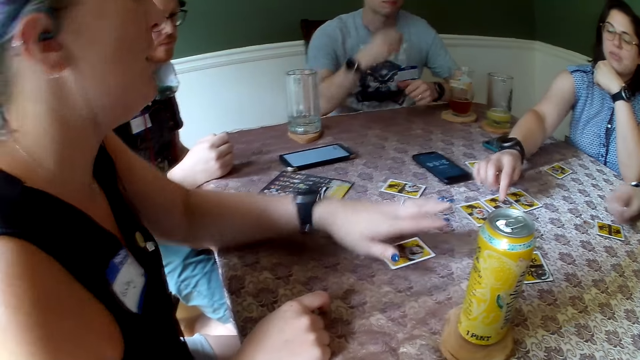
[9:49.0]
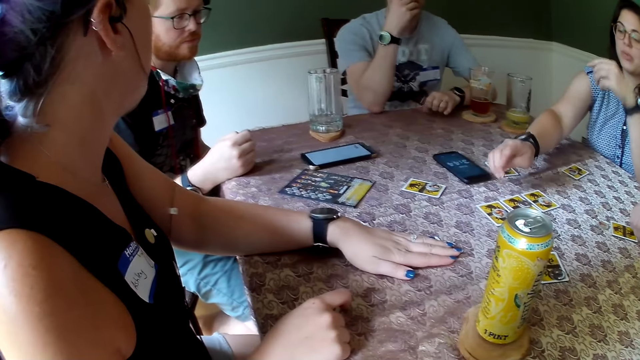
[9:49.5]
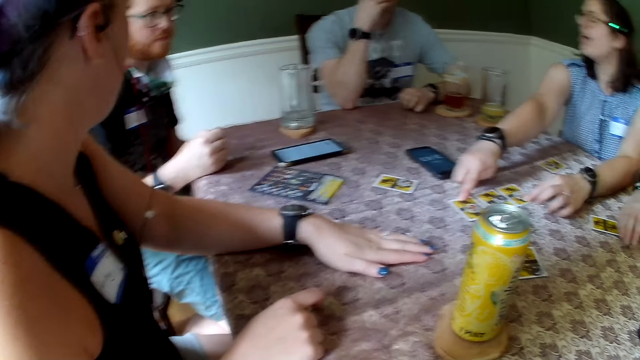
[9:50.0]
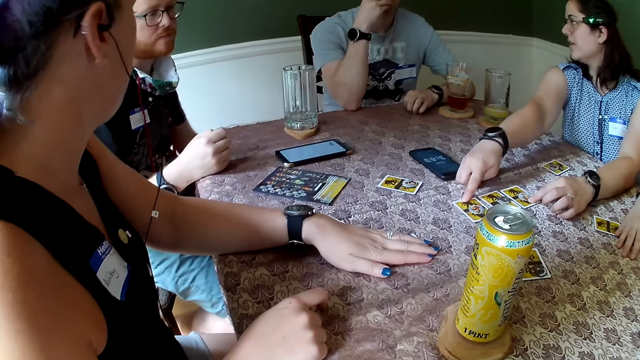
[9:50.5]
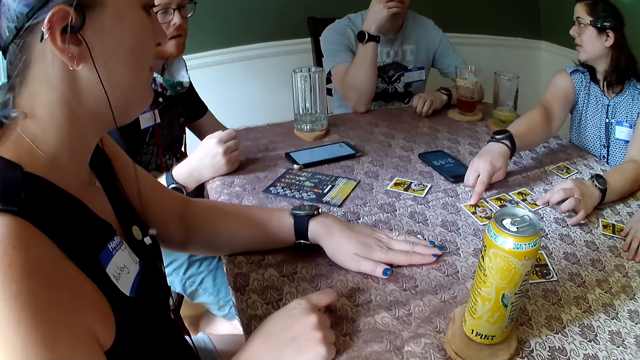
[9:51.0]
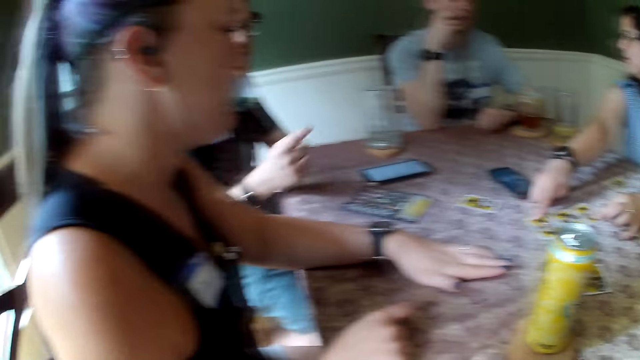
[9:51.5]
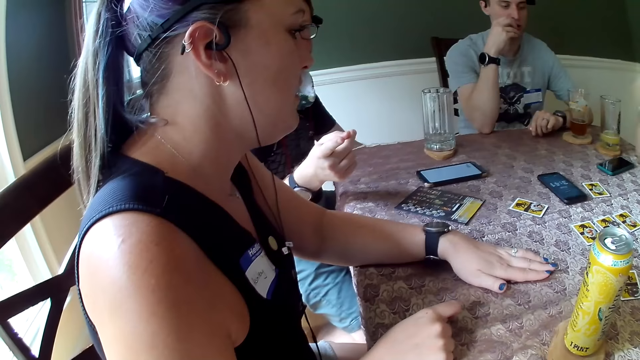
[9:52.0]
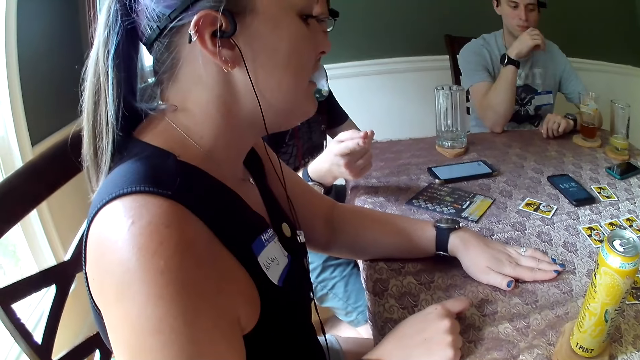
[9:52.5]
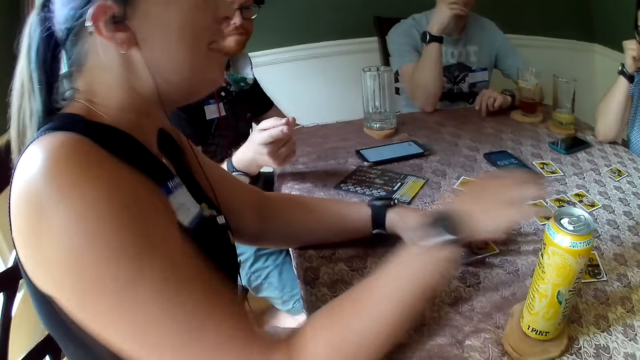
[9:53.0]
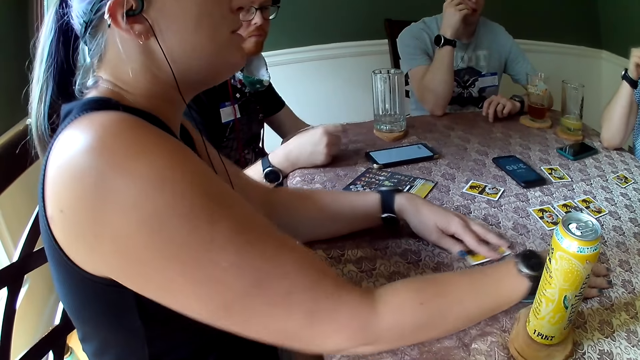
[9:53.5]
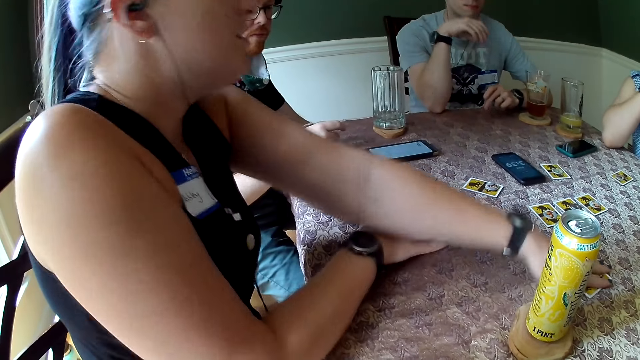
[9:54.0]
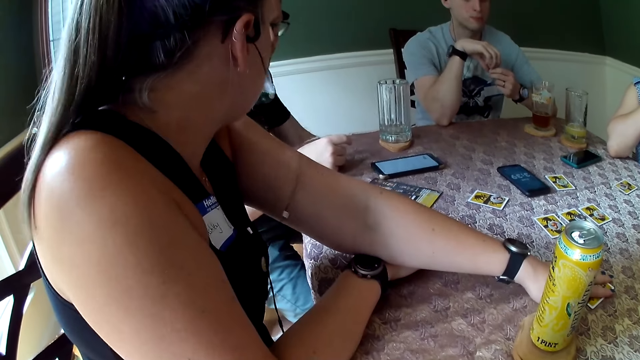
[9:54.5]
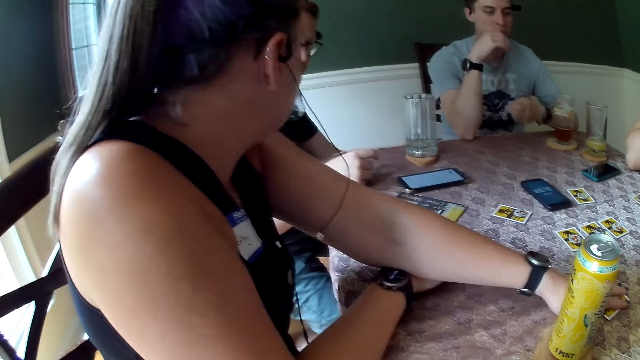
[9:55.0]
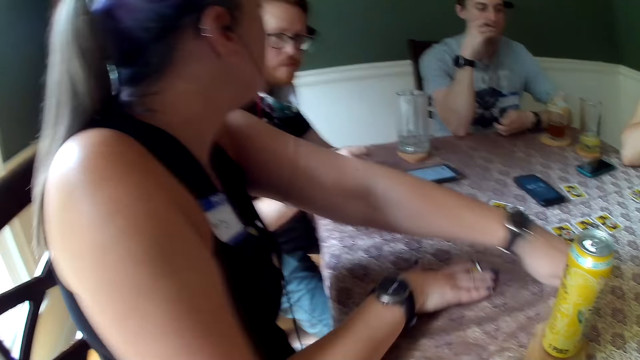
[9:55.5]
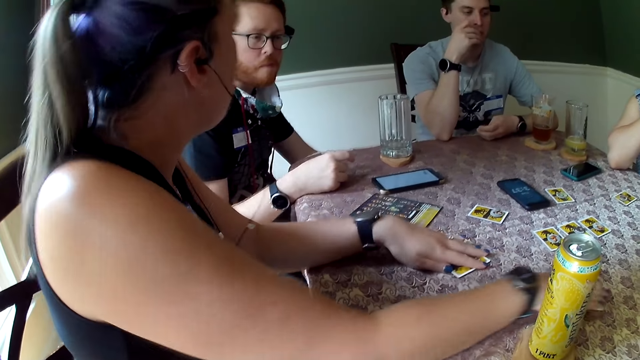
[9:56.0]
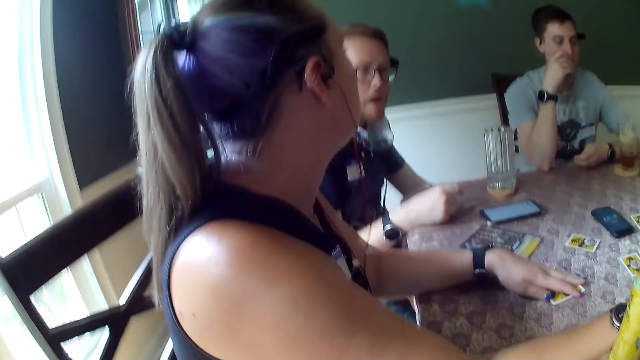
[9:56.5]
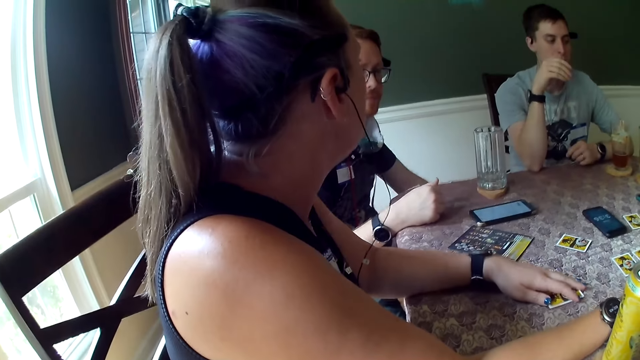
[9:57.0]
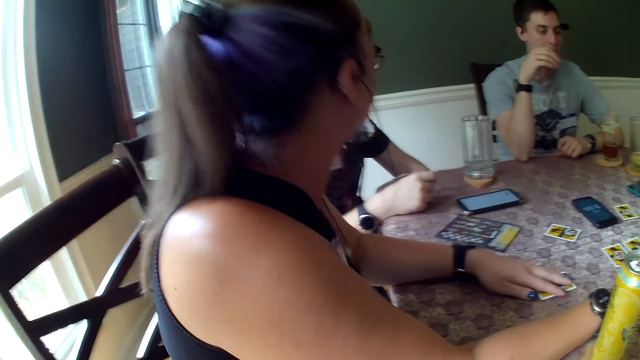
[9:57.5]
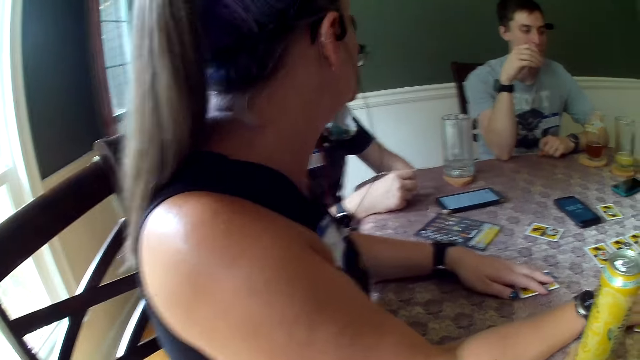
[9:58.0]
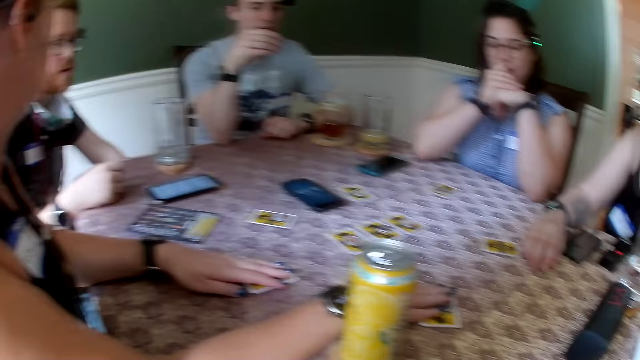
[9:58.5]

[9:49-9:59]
The woman adjusts the card on the table with her right hand. A lady touches the poker cards. Another woman adjusts the card on the table with both hands.

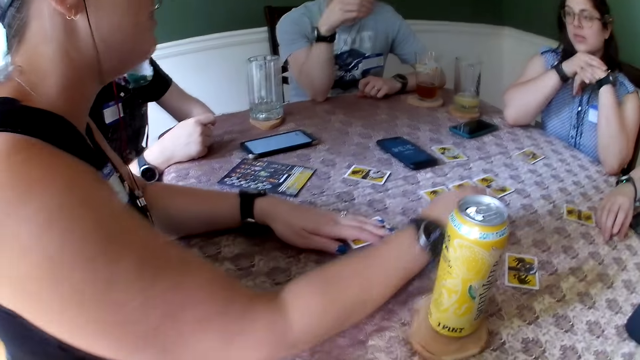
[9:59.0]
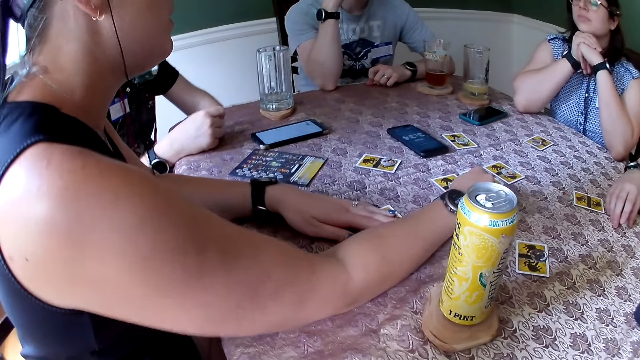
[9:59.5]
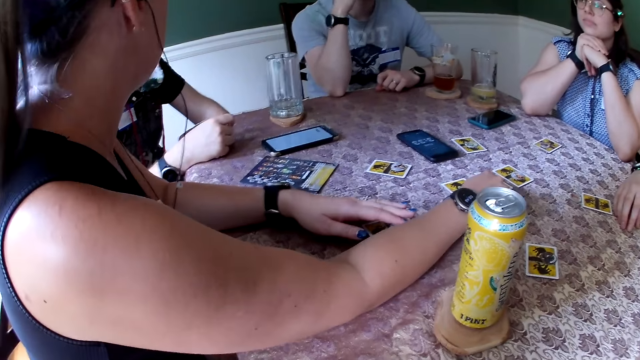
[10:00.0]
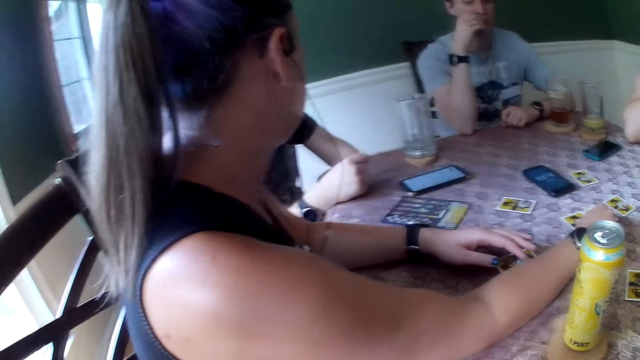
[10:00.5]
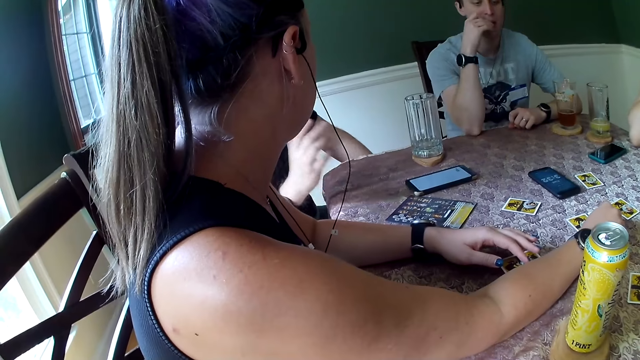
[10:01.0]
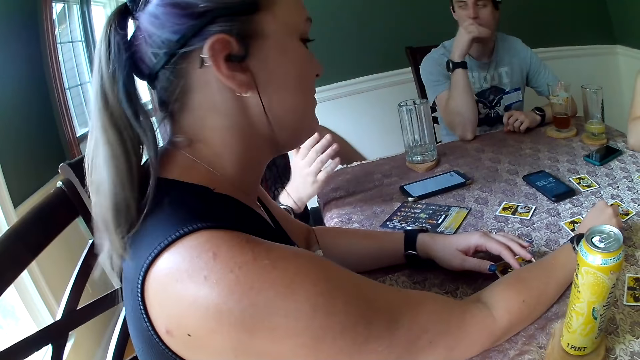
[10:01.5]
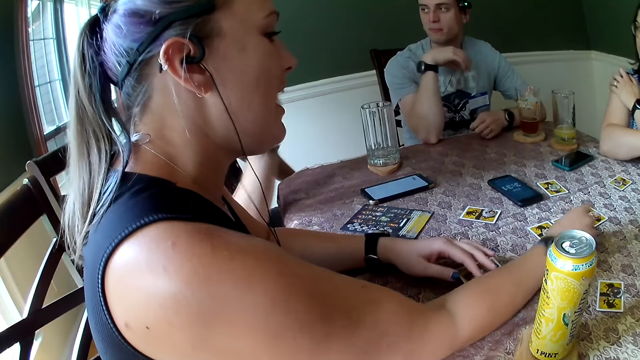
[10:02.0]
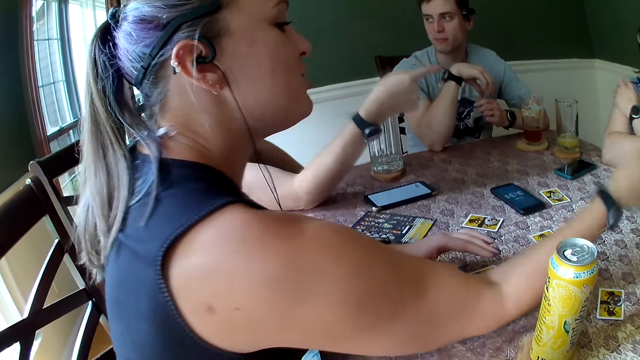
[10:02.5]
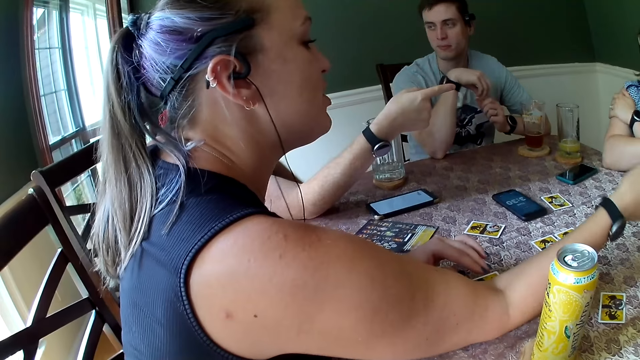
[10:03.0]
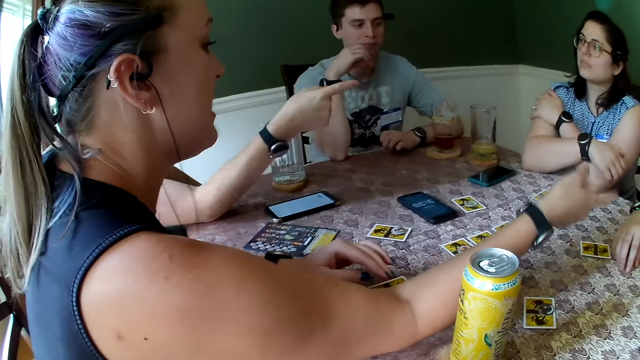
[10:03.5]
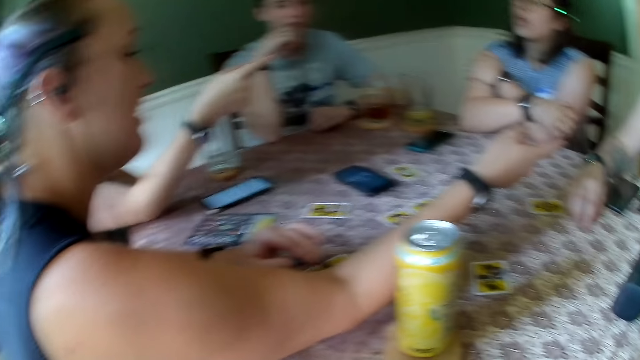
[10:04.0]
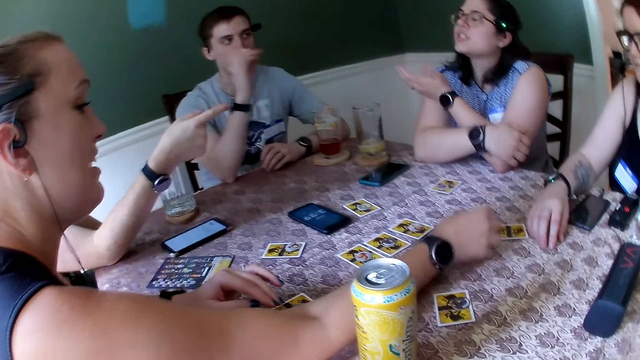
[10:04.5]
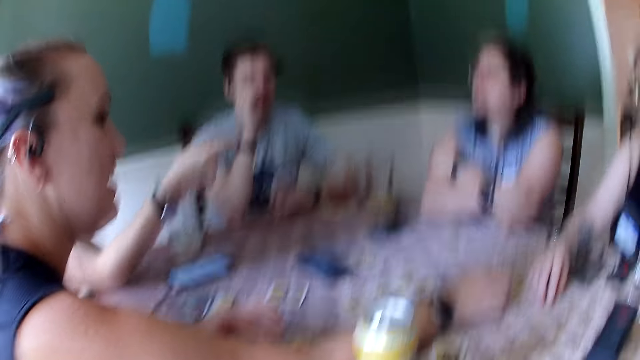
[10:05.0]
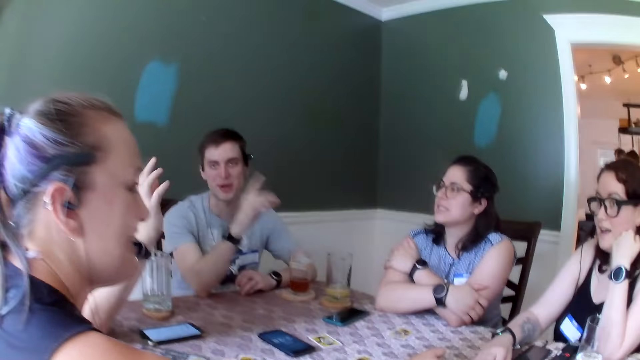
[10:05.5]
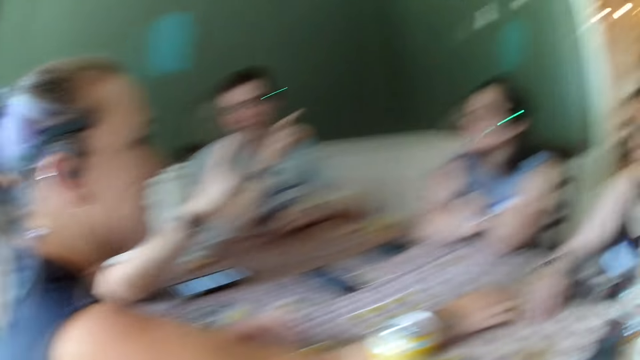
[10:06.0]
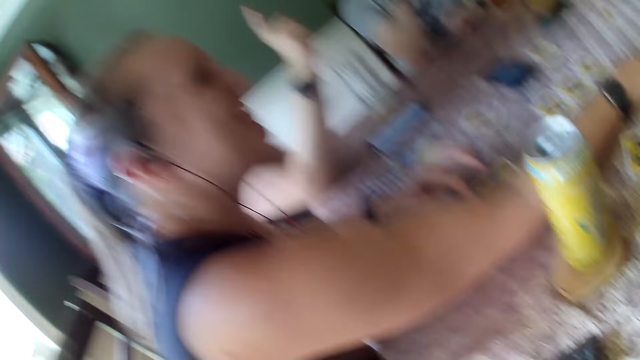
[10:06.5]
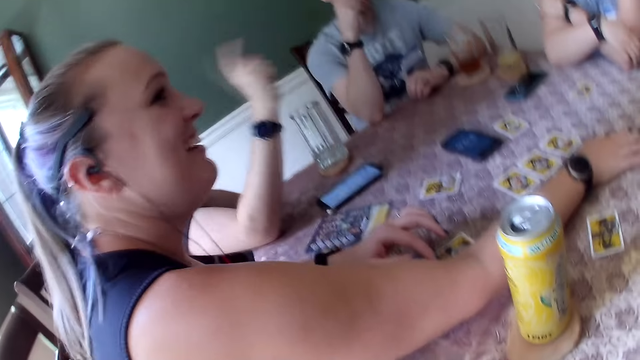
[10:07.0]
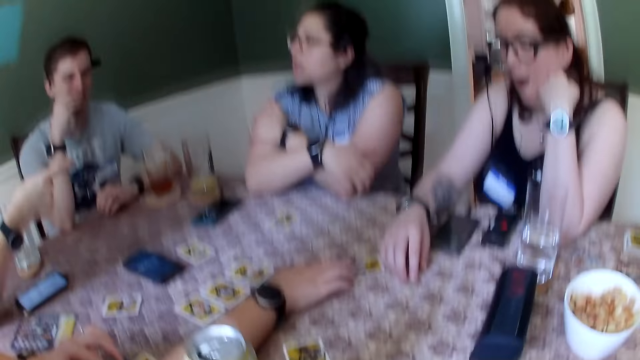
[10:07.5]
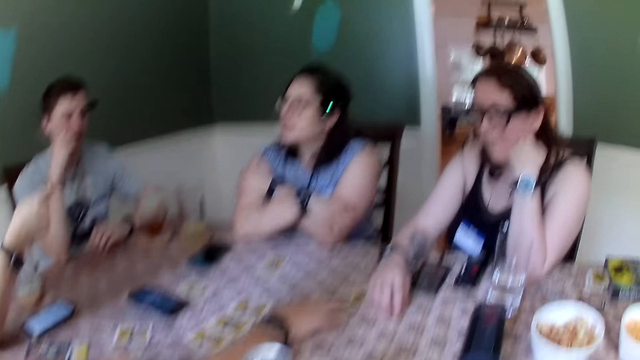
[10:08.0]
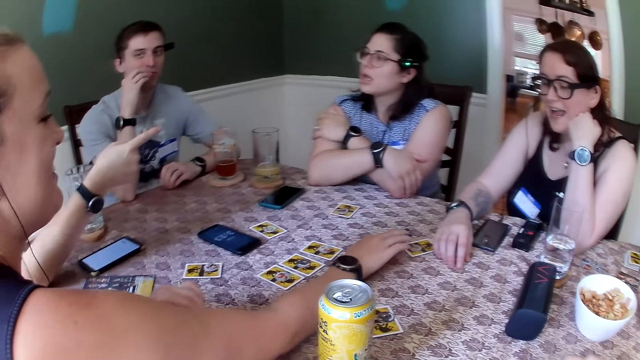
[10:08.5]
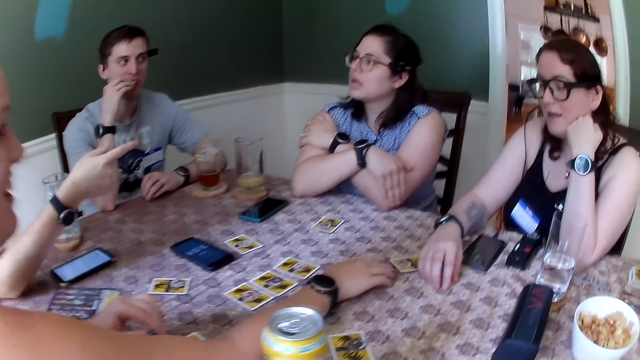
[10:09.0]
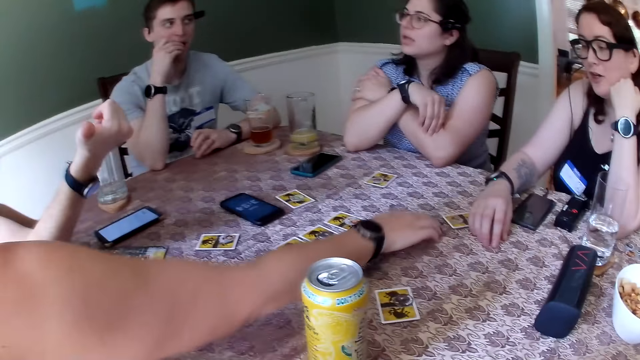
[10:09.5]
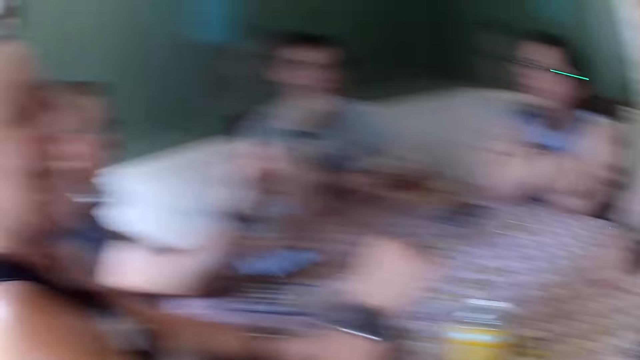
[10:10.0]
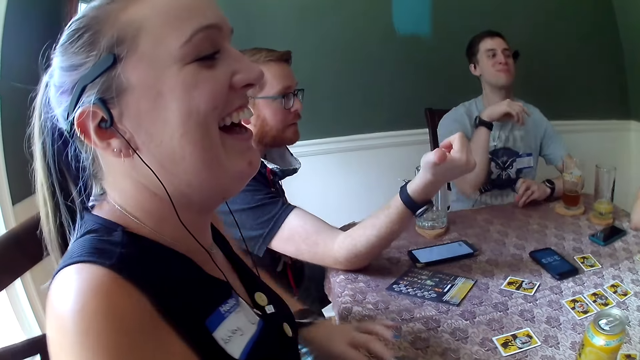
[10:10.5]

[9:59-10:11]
A man gestures at a lady. Another man gestures at the people.
